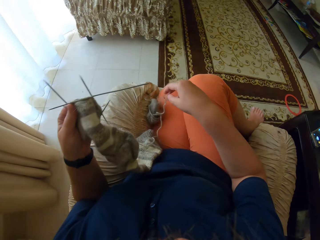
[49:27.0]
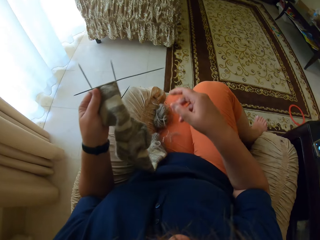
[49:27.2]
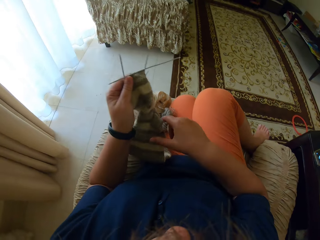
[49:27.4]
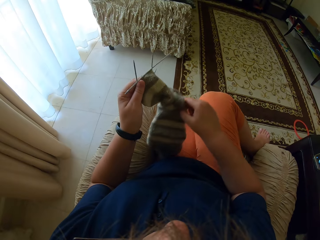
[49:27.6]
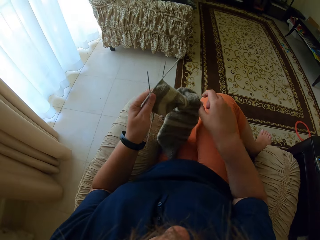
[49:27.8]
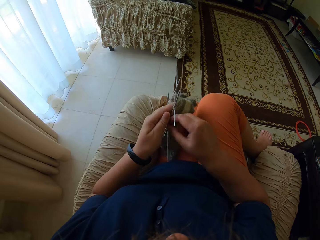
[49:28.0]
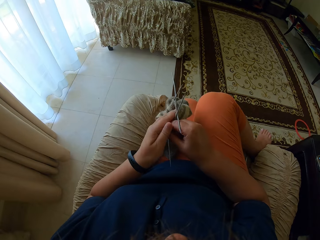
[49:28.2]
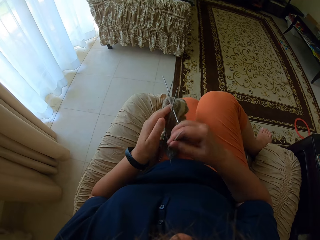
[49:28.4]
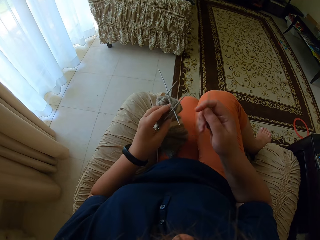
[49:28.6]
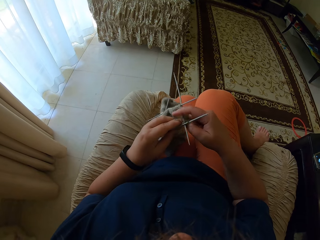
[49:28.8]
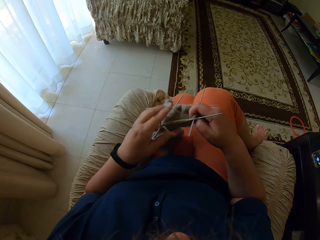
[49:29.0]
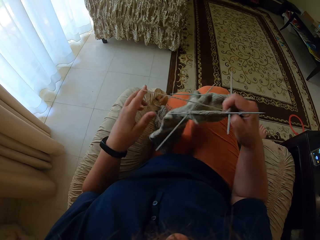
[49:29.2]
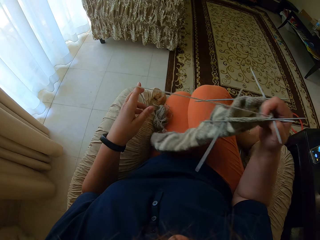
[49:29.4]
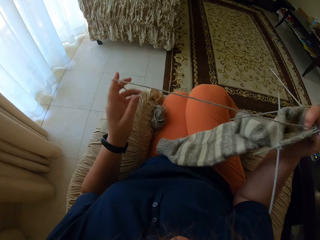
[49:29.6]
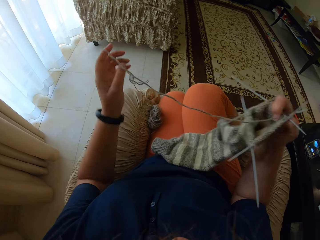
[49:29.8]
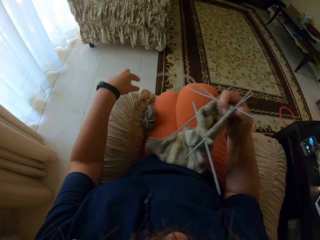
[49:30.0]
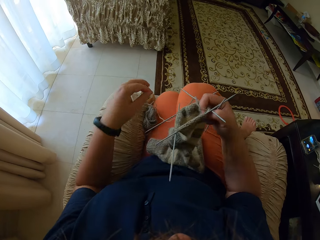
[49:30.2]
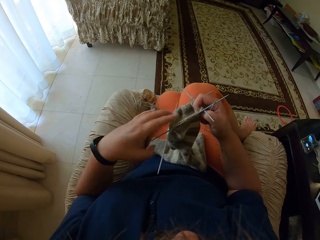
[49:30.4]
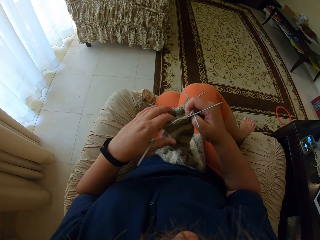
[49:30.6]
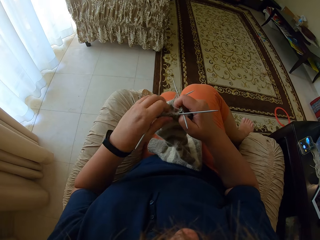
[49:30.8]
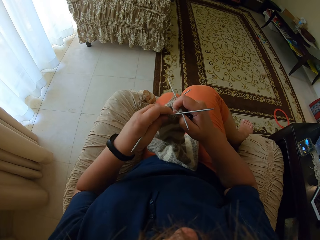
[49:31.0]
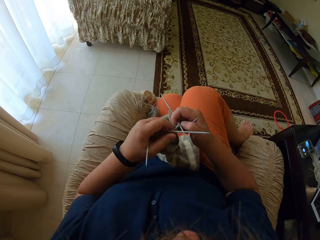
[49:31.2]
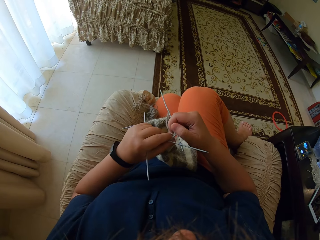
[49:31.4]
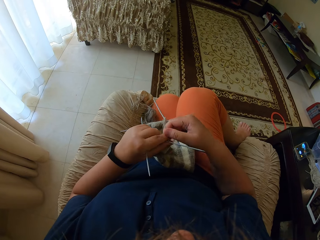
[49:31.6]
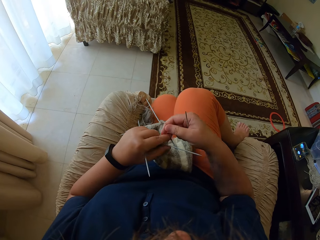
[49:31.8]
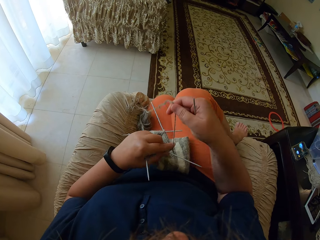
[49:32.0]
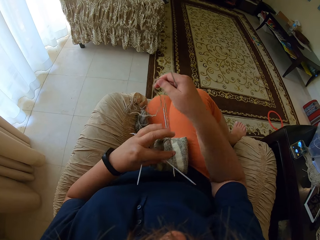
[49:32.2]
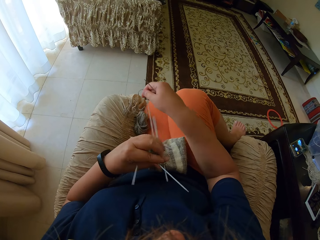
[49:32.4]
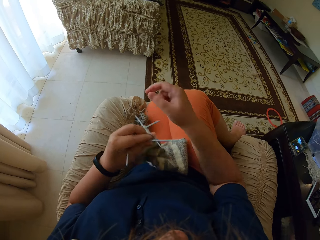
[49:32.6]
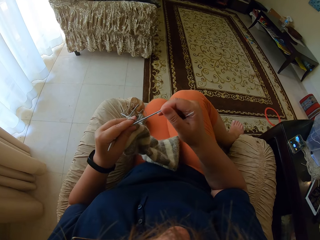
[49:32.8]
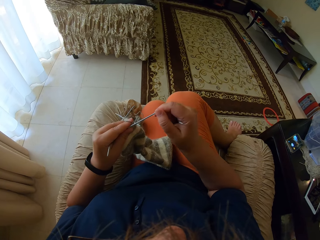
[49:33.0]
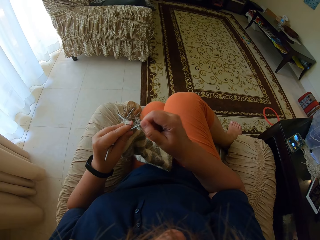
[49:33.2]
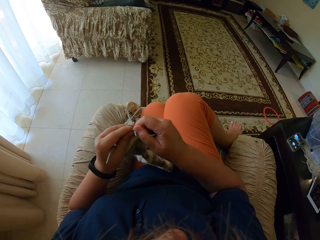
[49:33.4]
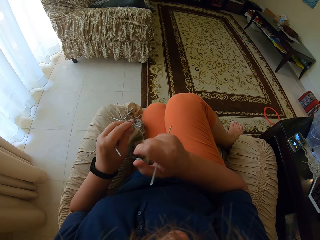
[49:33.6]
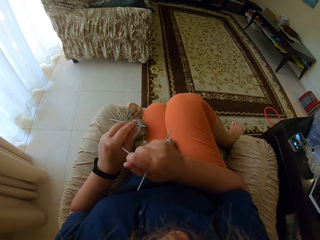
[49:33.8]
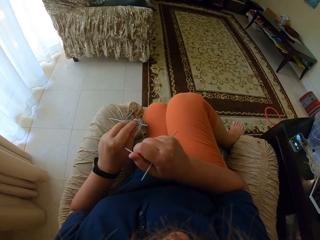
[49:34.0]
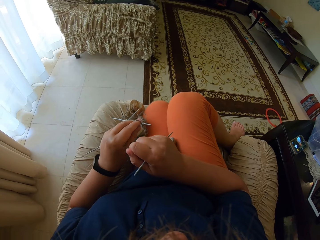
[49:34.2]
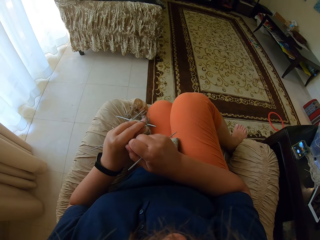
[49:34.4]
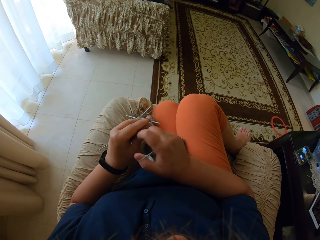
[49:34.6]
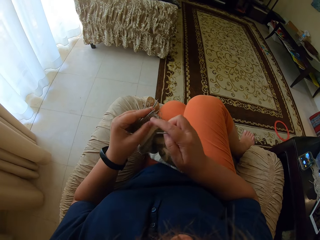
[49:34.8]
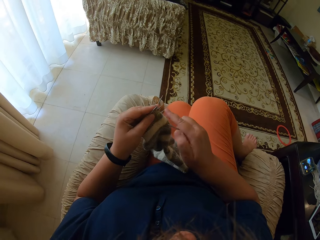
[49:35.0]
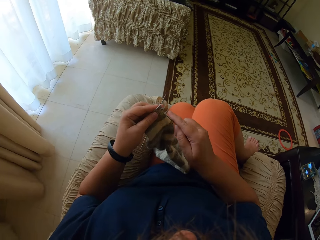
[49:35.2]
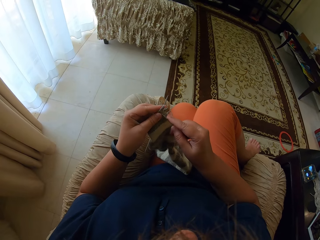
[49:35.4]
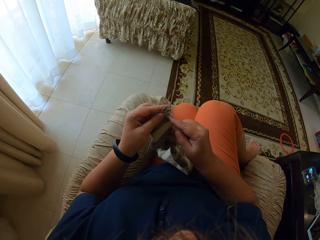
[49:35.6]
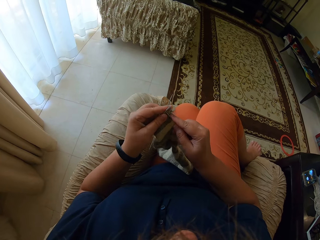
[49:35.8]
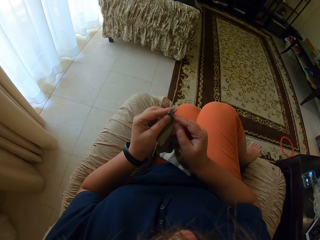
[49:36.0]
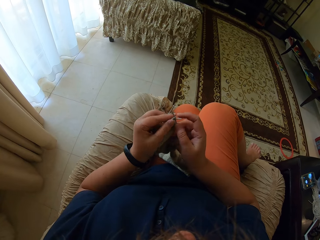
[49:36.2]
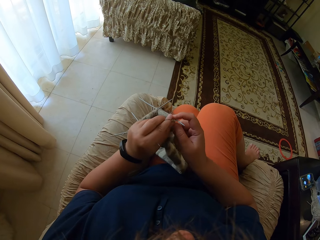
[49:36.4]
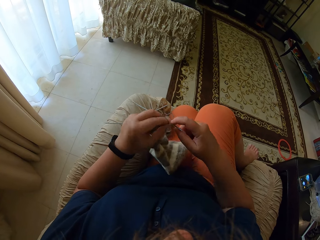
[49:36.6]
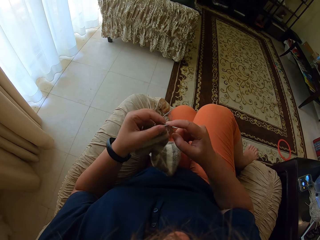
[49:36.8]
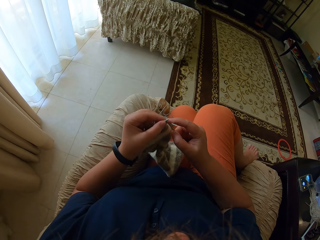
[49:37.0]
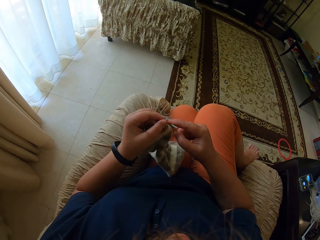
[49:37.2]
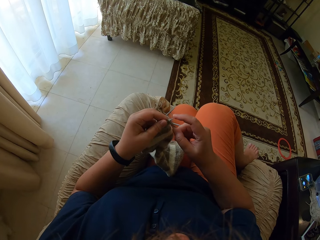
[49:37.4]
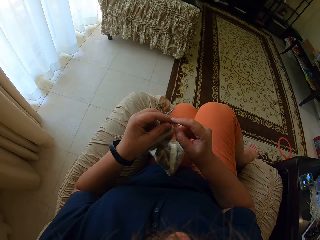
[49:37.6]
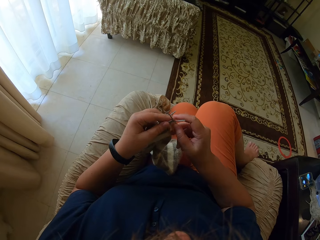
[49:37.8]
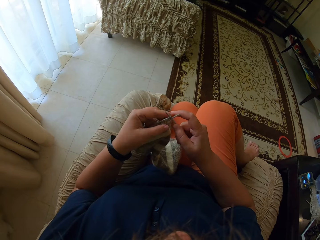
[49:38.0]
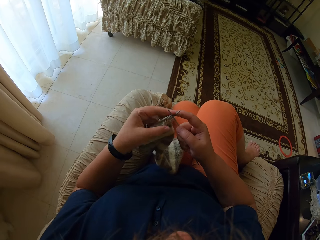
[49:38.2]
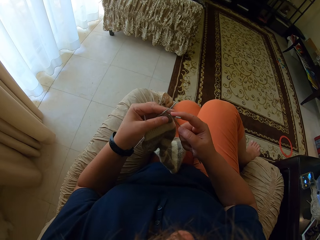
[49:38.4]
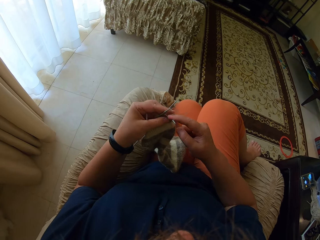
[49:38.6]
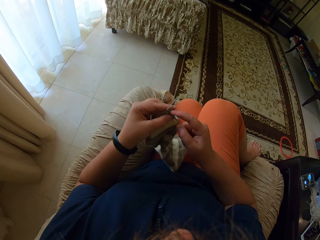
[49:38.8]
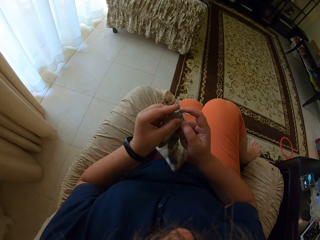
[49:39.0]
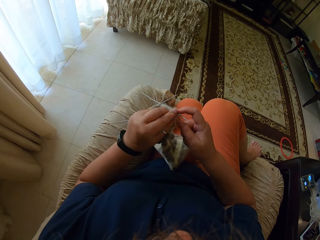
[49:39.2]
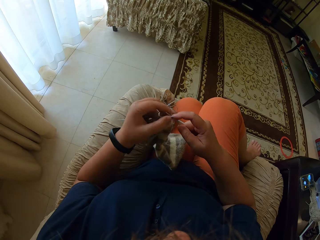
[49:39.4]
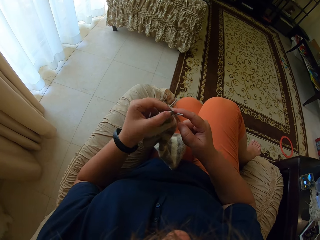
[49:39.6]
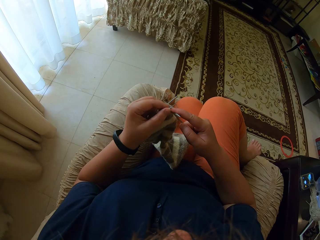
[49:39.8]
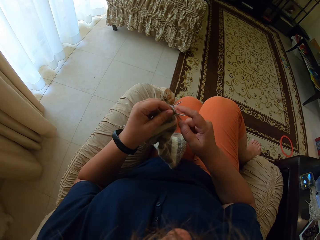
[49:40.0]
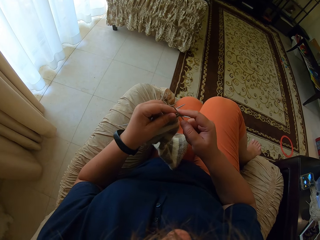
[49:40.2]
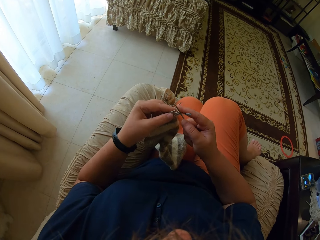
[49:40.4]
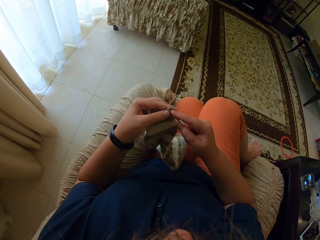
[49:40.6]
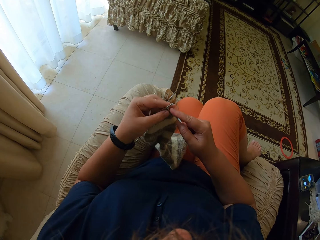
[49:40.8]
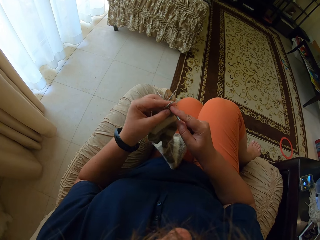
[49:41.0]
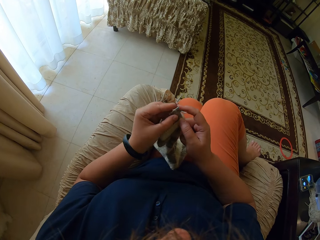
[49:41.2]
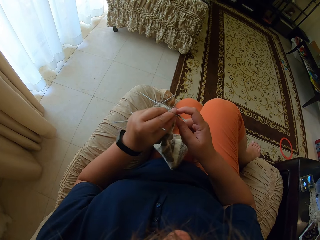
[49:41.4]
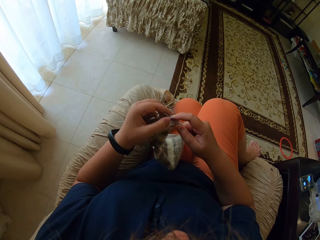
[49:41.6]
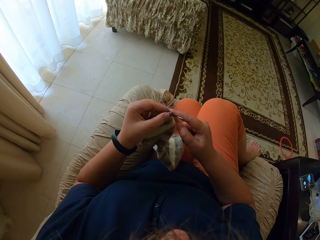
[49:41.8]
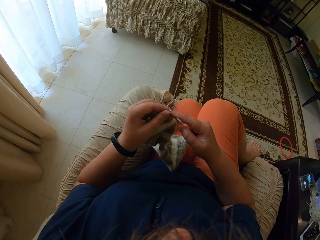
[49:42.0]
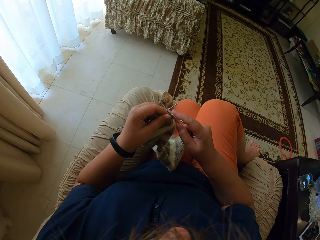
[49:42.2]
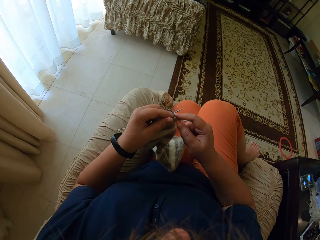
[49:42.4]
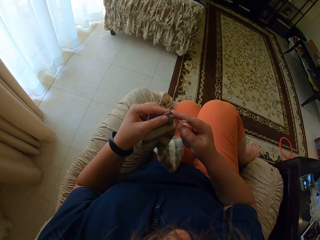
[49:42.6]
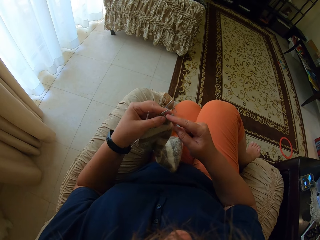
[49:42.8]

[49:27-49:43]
The camera wearer puts the thread on the other side of the chair. They pull the thread. They knit the fabric. They sew cloth.

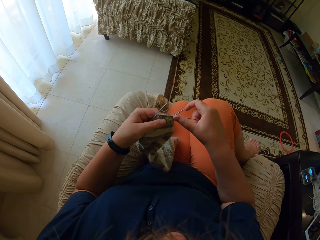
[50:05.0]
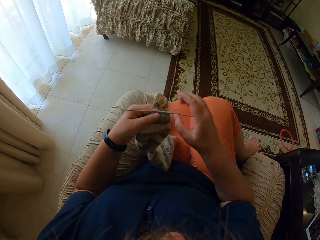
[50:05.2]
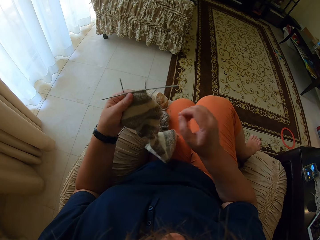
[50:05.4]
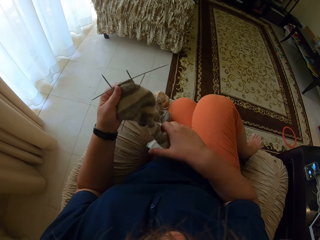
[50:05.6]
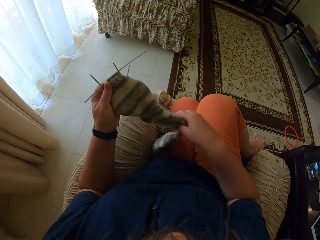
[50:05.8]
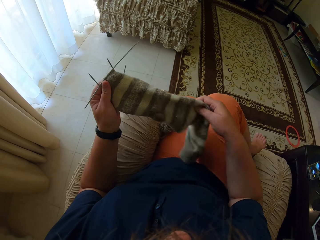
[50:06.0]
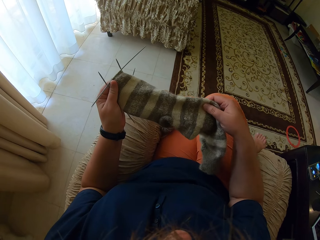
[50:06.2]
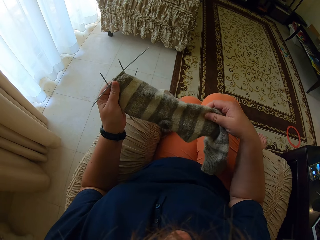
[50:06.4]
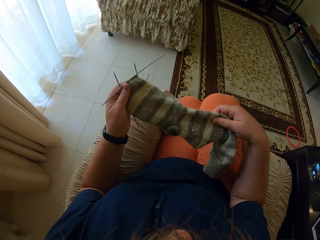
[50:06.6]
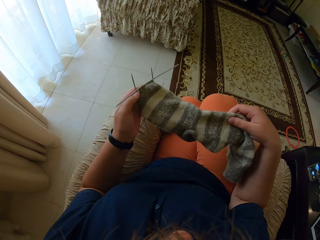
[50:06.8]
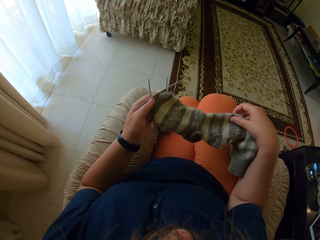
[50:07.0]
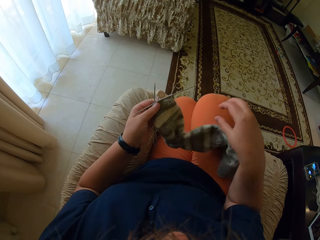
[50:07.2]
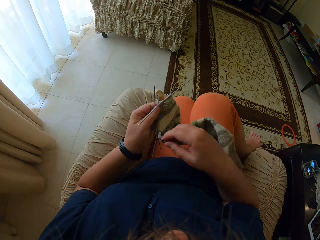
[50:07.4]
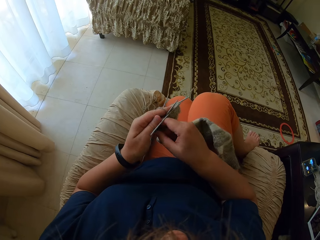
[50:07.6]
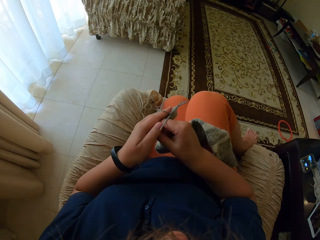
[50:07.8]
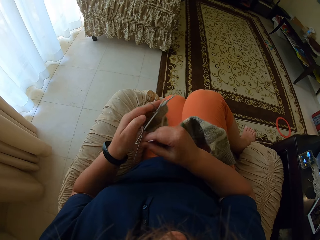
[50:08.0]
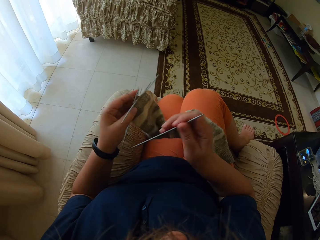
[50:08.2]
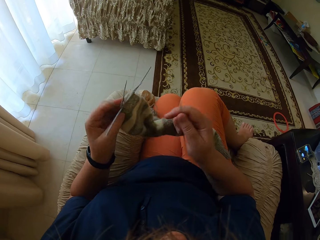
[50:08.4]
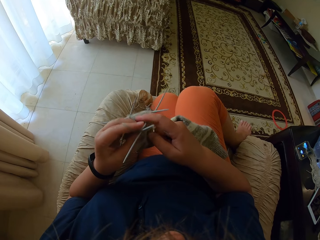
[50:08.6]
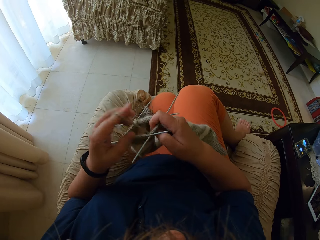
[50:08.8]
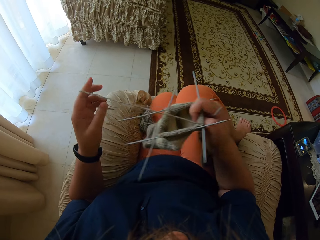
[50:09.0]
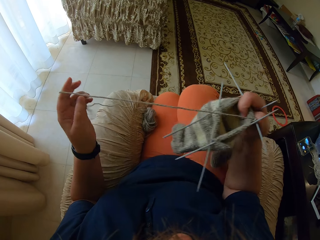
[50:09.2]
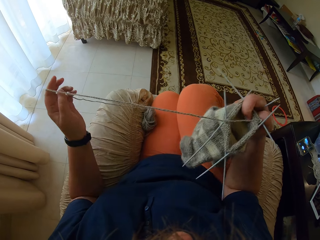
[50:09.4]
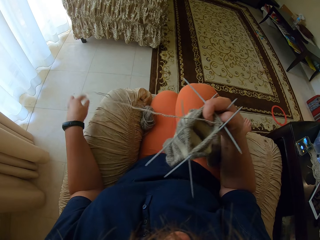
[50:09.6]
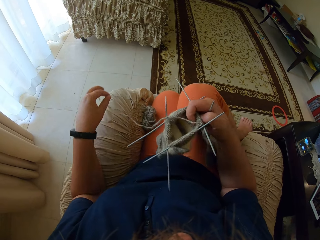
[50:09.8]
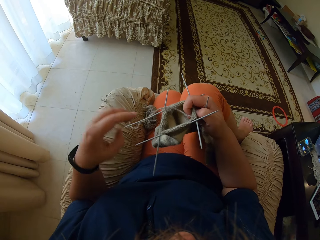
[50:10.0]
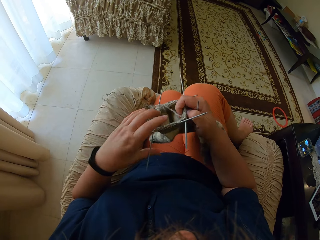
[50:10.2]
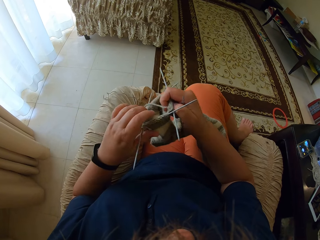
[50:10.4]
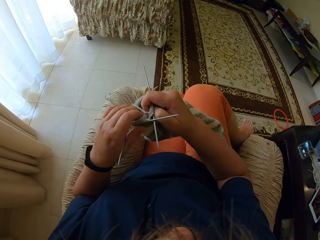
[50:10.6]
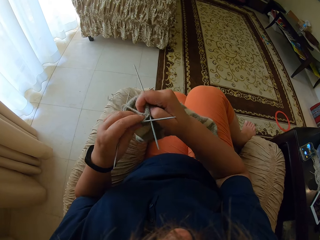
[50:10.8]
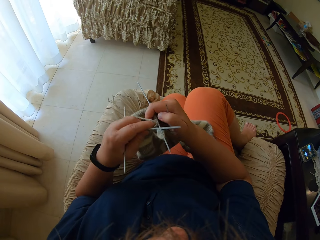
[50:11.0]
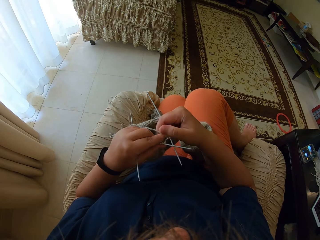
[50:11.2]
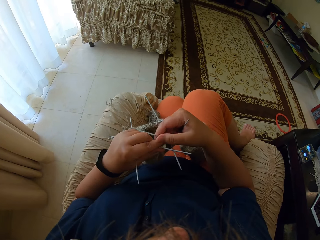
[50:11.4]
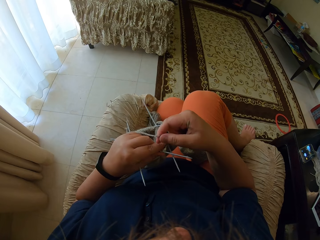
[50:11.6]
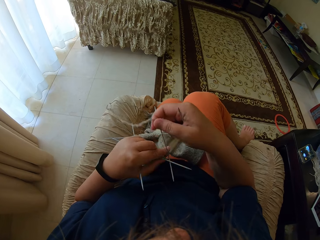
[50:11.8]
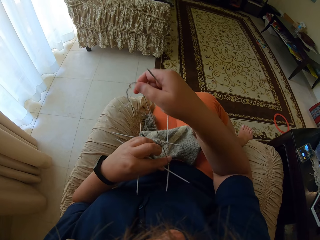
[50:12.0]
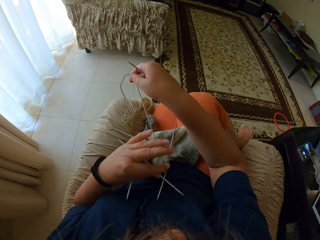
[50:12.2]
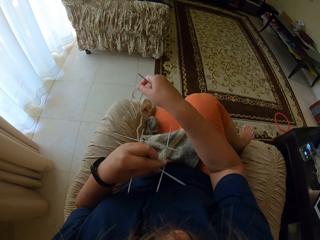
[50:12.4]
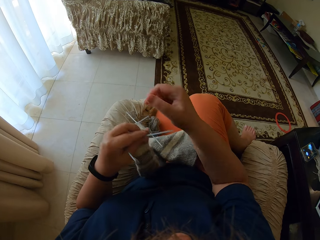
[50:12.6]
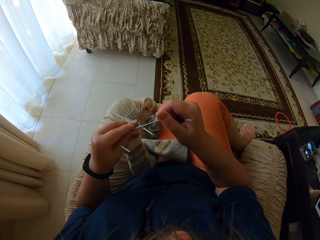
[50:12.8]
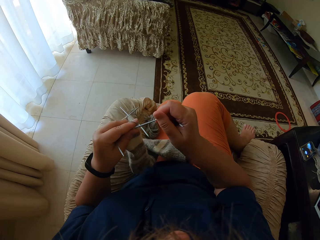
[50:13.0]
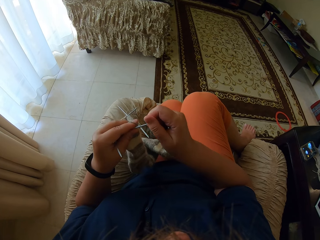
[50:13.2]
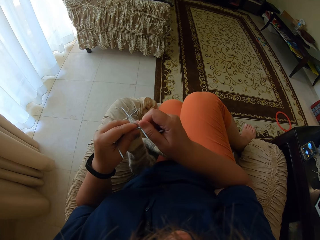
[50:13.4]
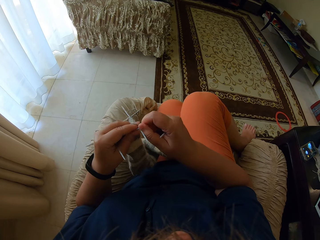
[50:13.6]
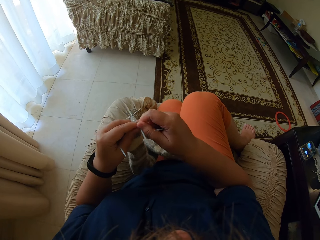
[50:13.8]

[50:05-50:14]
The camera wearer looks at the fabric. They straighten the thread.
